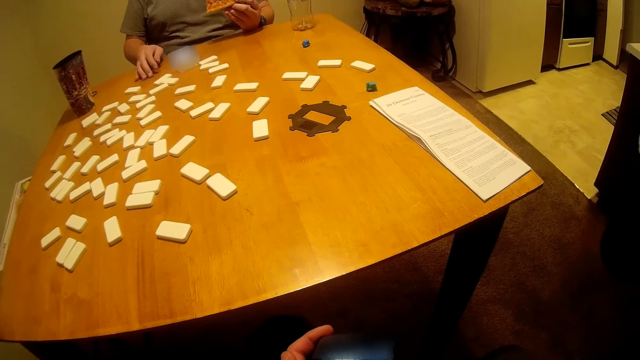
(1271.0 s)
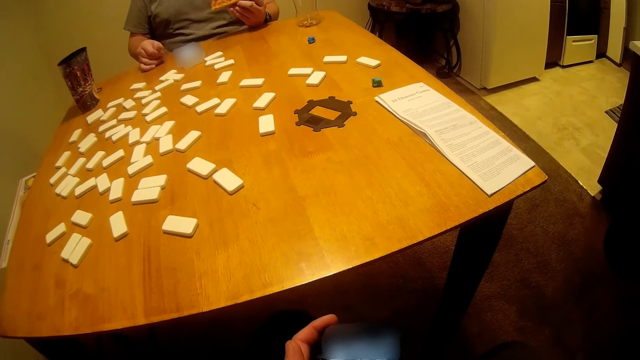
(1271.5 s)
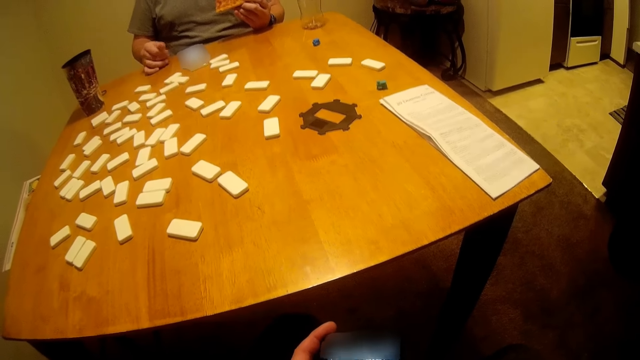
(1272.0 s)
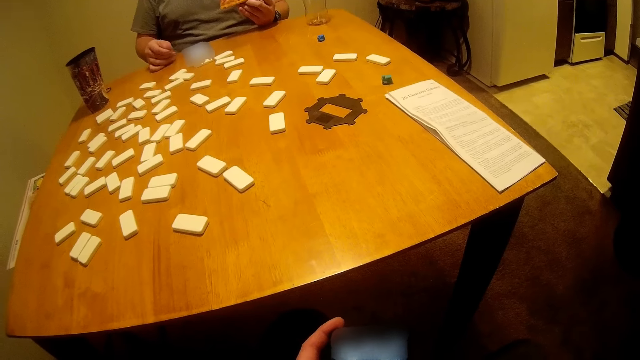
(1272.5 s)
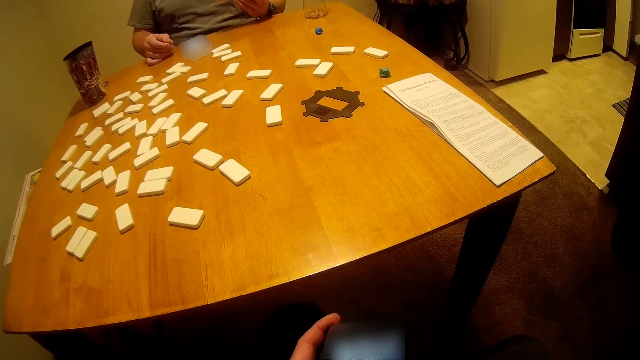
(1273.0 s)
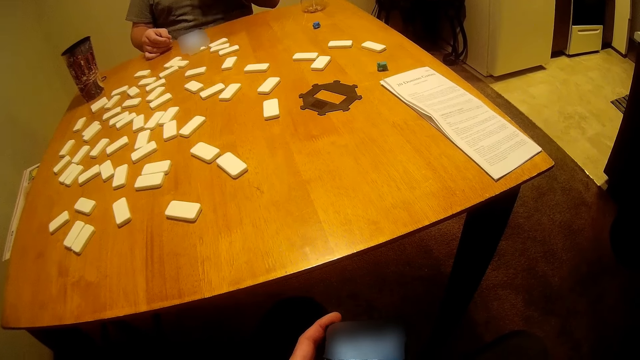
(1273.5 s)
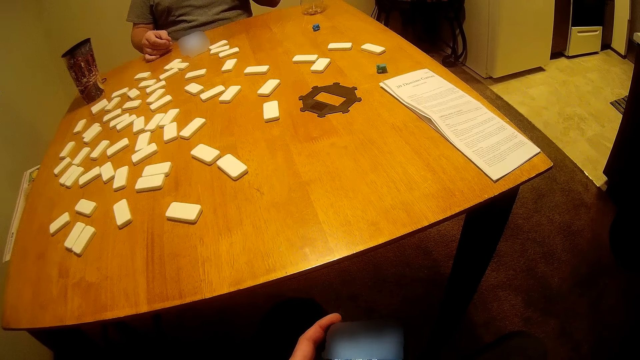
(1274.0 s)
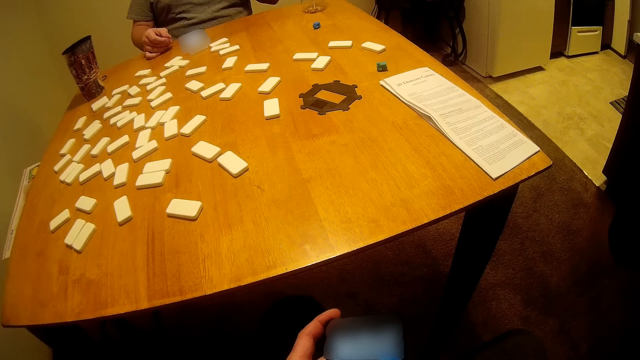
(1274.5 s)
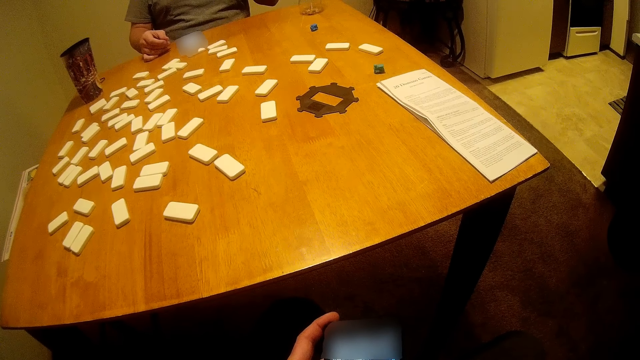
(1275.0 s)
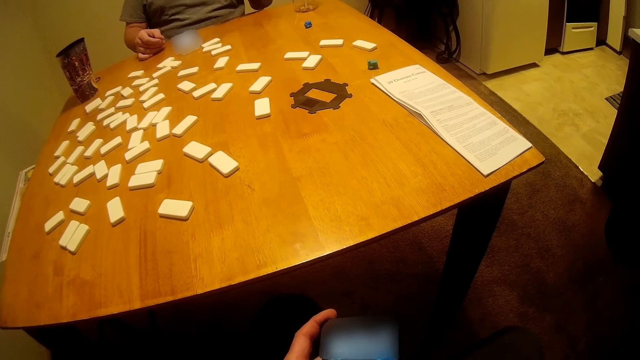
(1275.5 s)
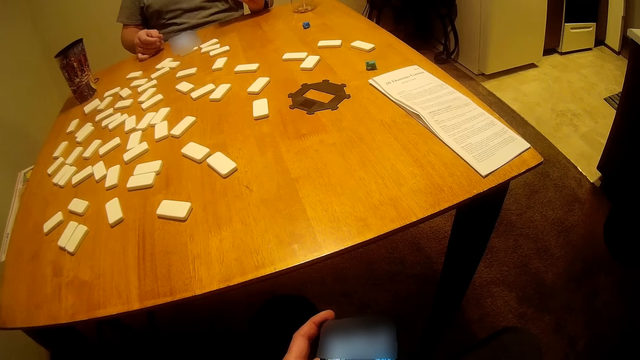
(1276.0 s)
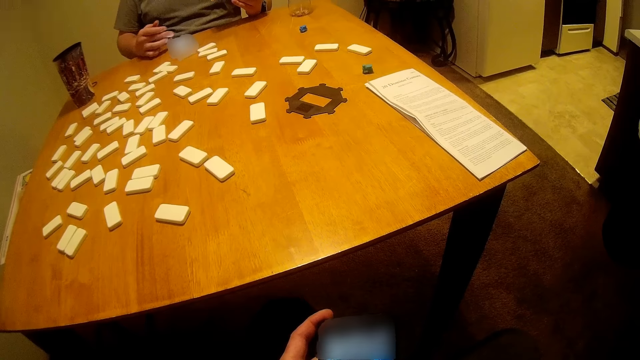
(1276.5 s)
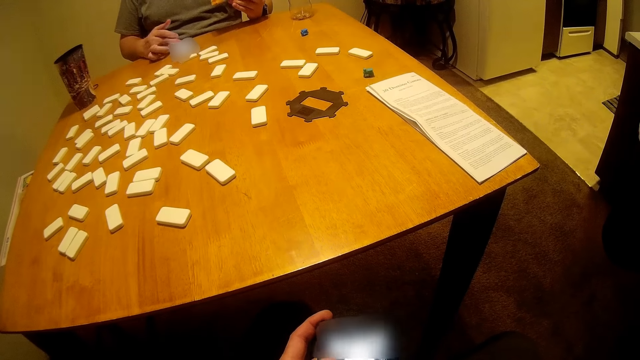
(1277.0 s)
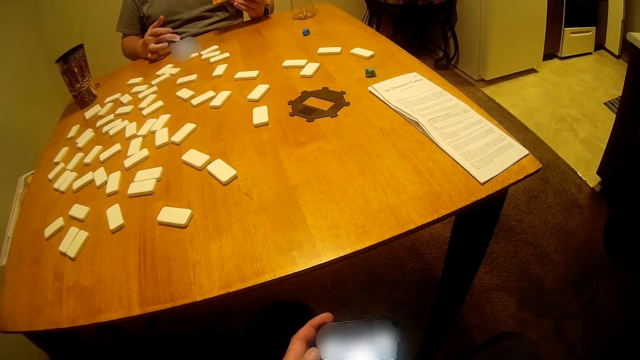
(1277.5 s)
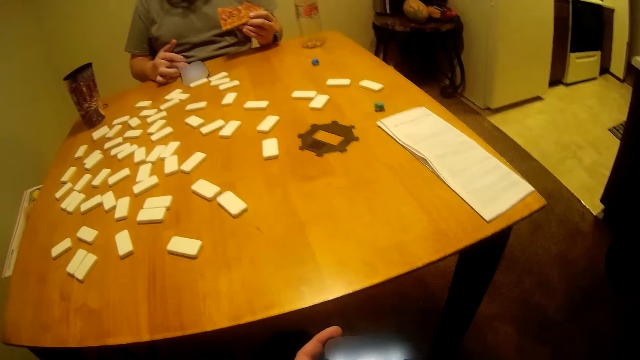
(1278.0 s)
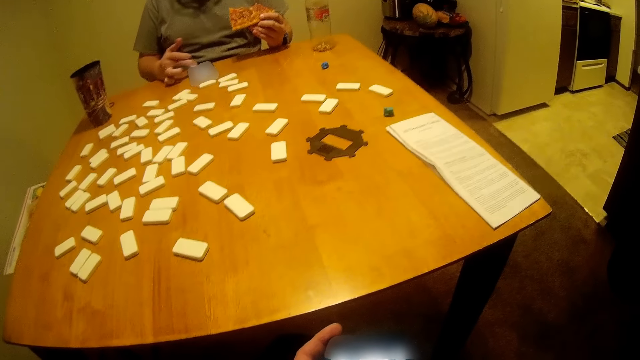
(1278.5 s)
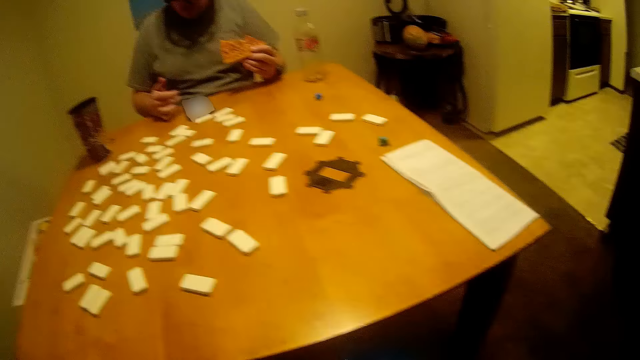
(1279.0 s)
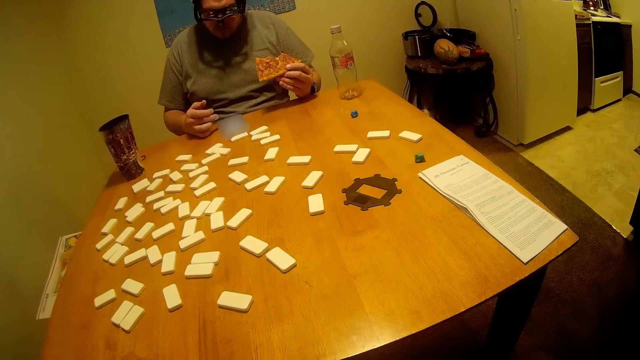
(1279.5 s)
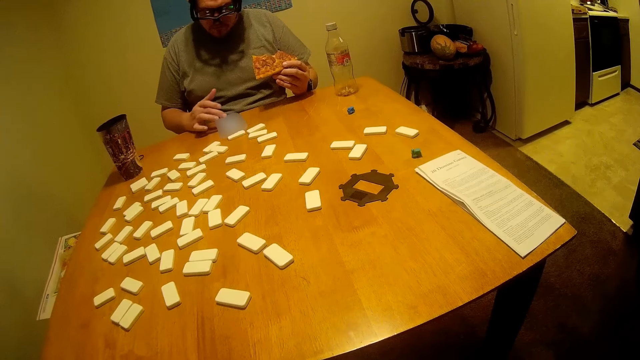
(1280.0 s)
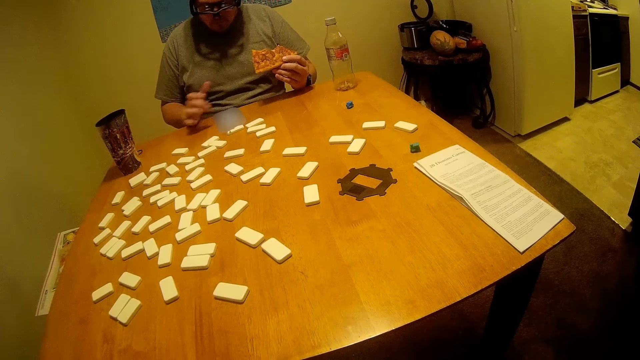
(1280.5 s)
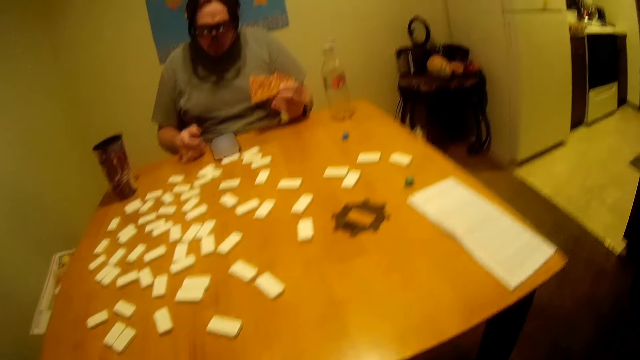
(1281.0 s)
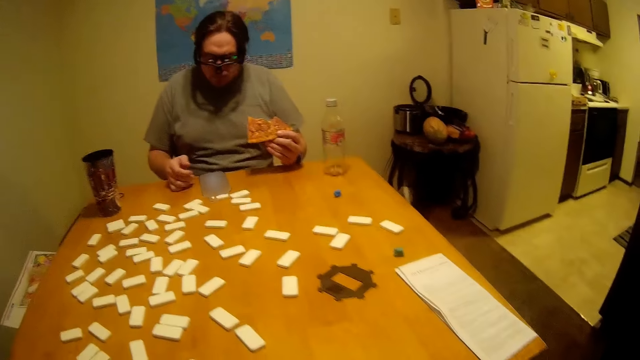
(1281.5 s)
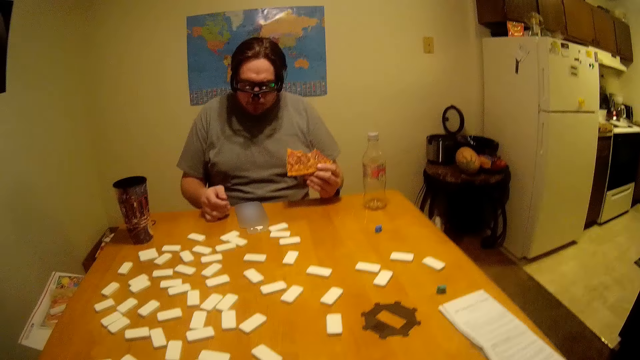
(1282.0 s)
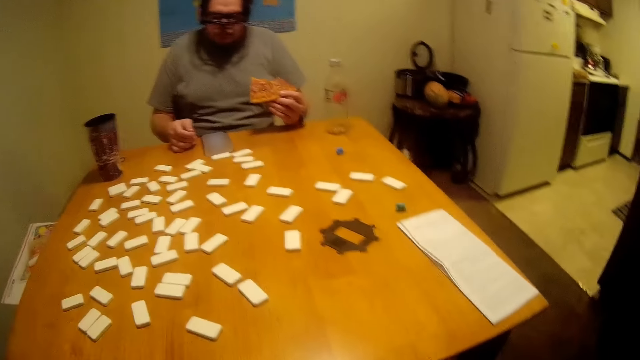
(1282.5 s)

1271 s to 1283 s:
The camera wearer talks to the phone.

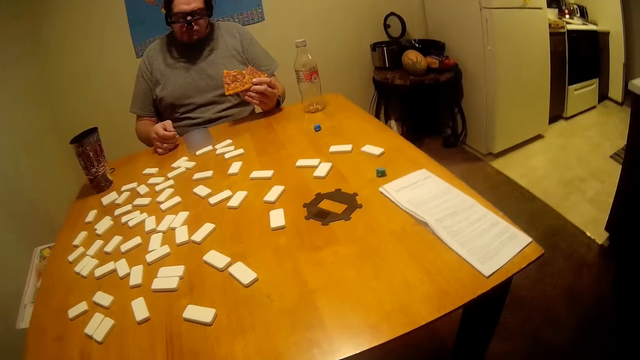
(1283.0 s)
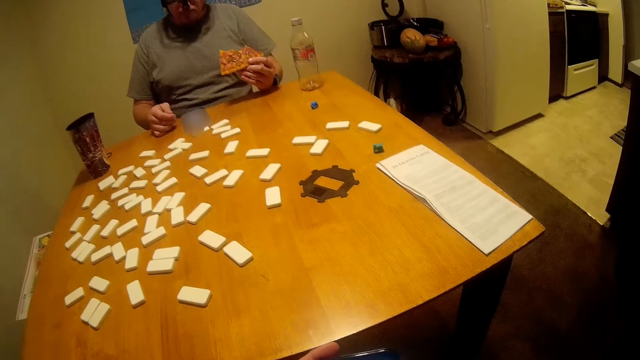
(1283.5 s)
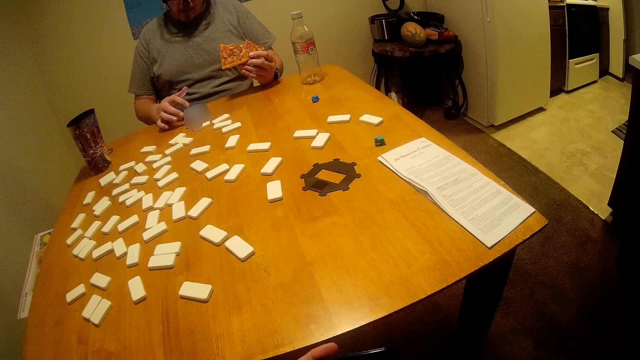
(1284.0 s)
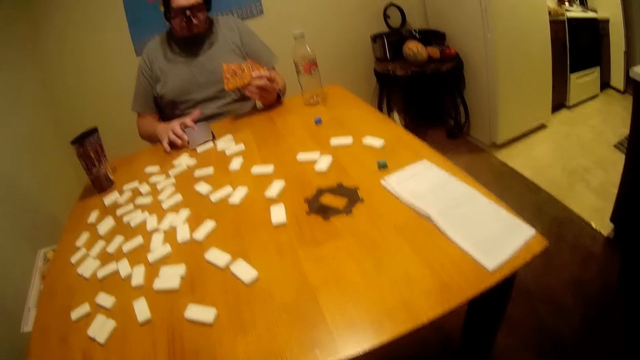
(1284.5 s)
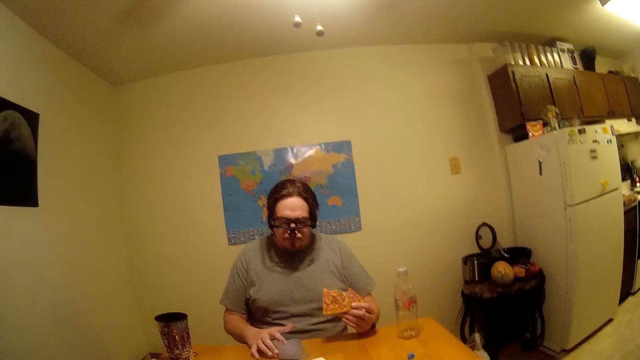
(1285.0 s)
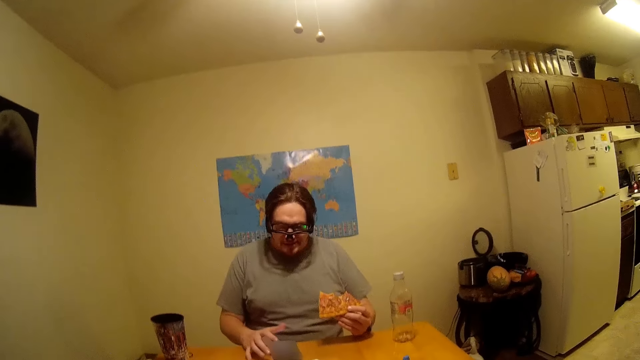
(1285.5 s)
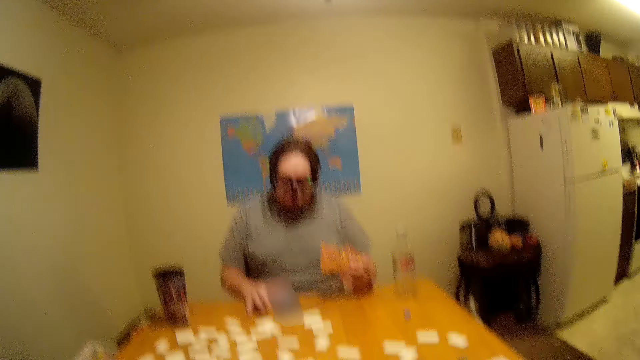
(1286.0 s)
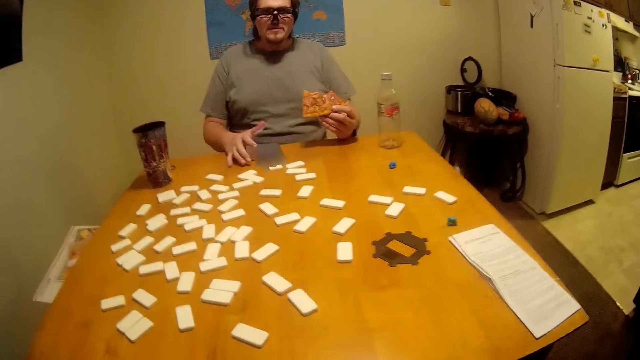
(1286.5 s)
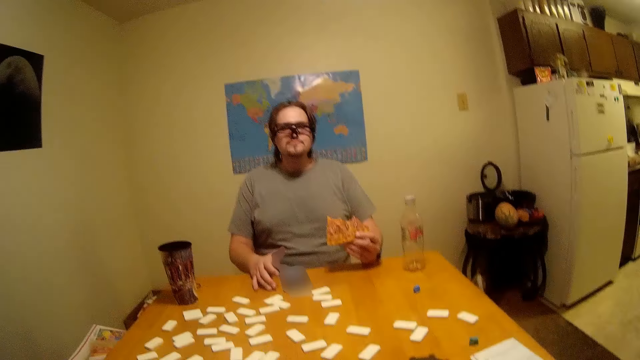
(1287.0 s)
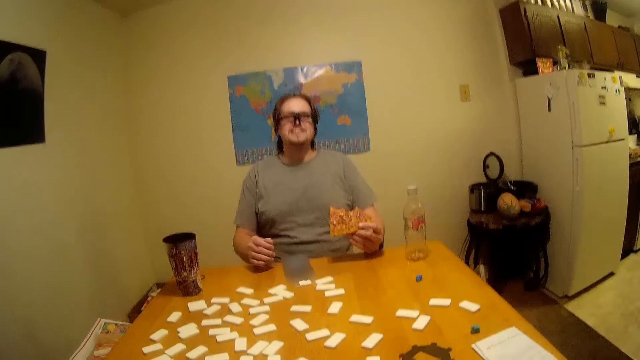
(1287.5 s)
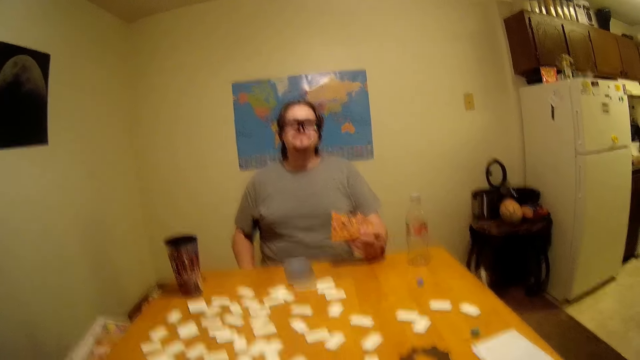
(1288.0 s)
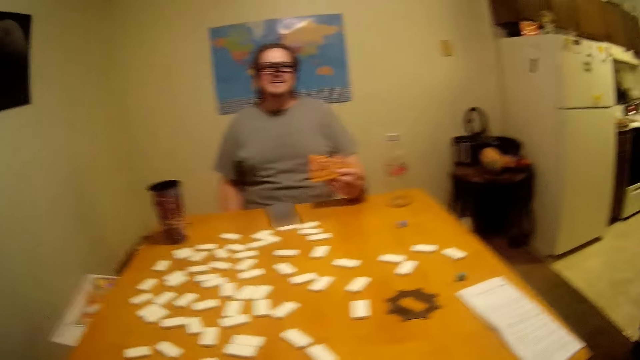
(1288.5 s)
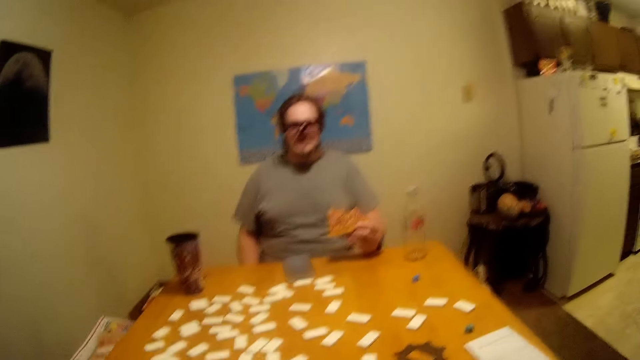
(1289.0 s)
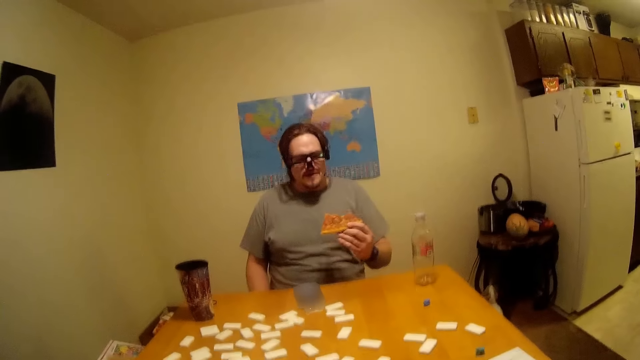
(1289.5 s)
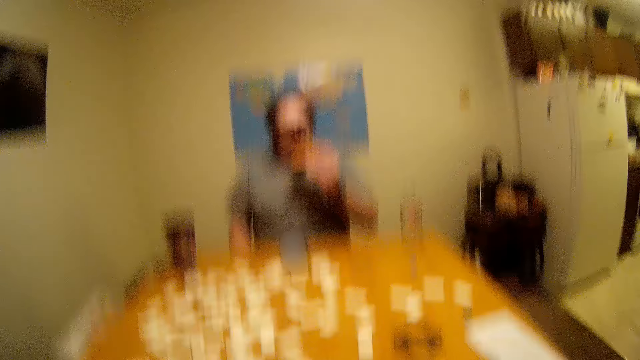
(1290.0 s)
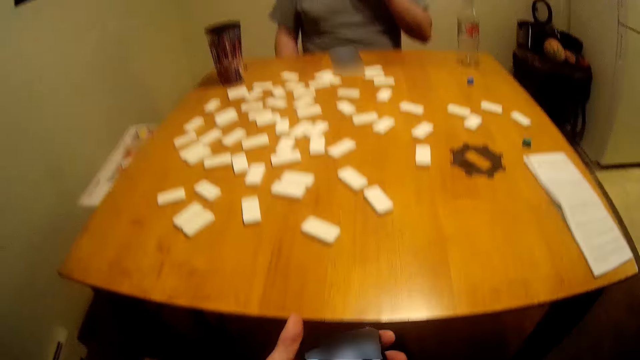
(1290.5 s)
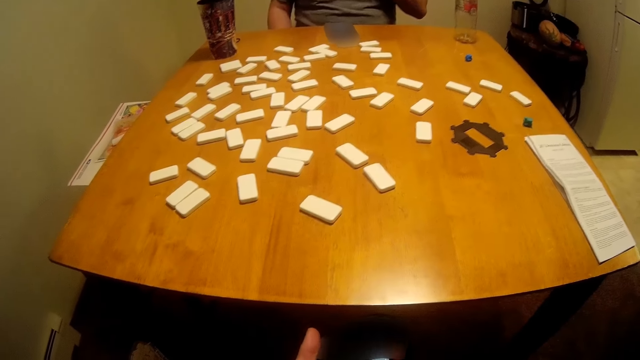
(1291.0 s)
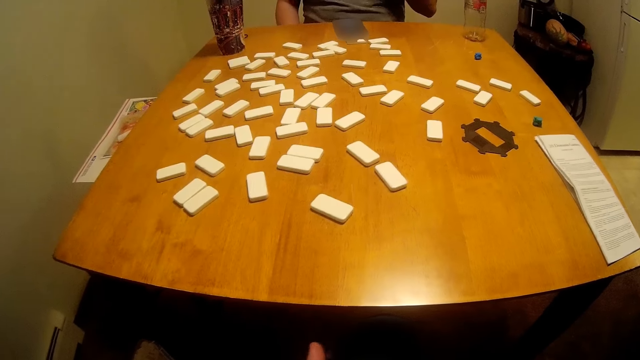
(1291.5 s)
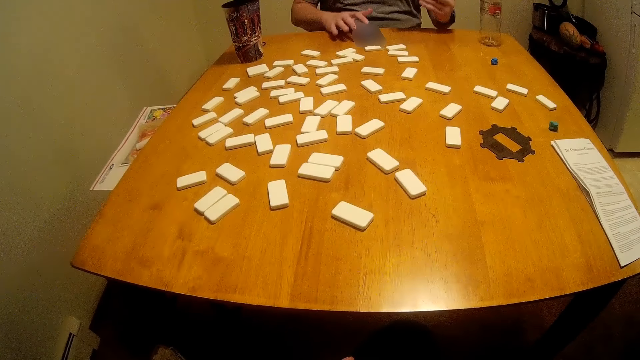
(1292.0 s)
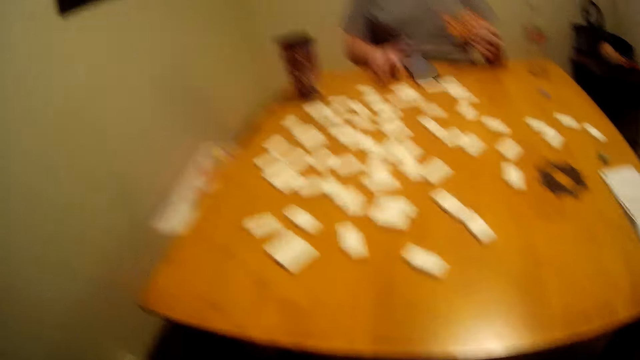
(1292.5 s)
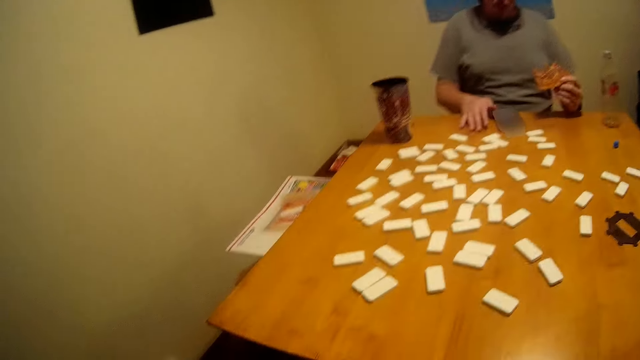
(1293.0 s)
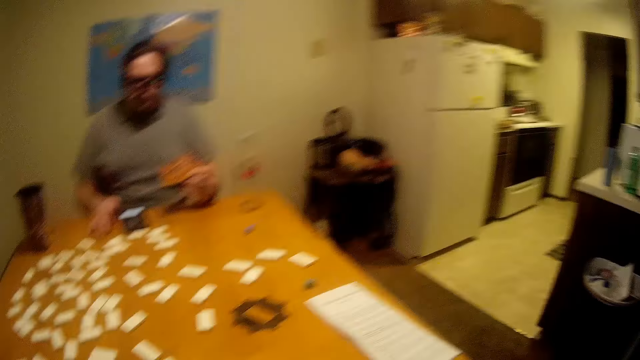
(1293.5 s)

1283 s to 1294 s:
A man stops touching the phone screen. The man talks to the camera wearer. The man moves. The camera wearer talks to the man. They talk to the phone. The man eats.
